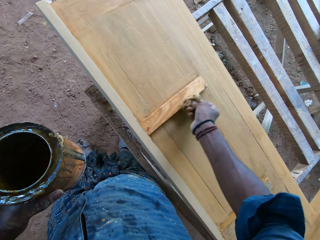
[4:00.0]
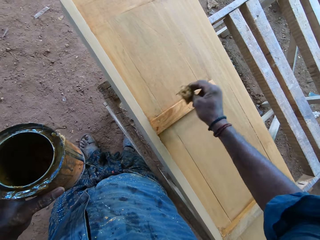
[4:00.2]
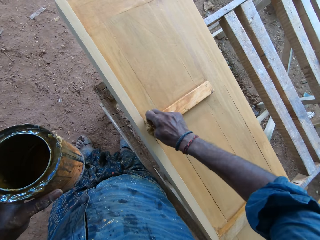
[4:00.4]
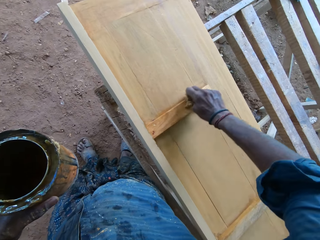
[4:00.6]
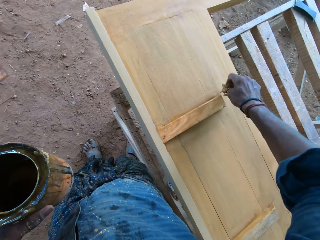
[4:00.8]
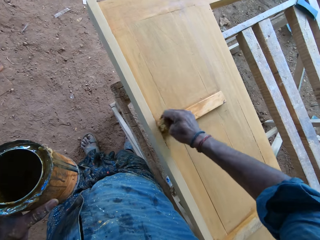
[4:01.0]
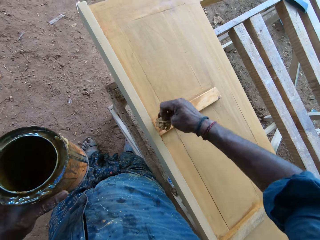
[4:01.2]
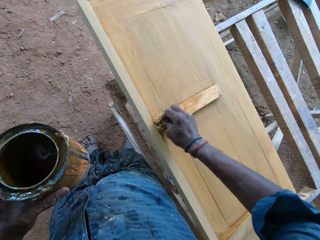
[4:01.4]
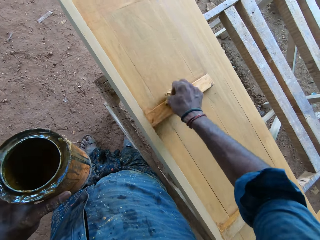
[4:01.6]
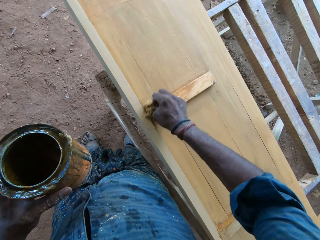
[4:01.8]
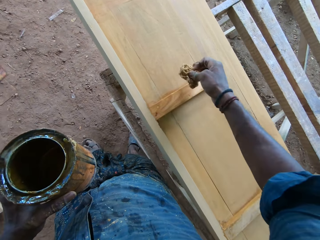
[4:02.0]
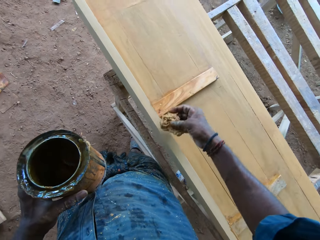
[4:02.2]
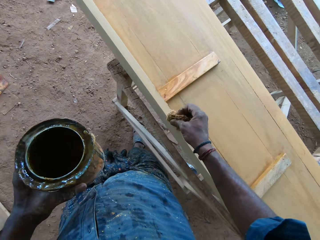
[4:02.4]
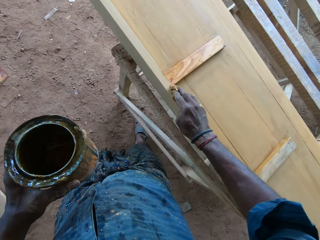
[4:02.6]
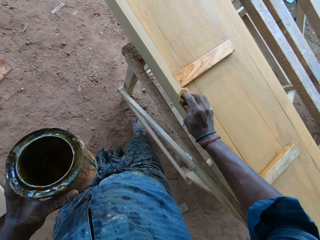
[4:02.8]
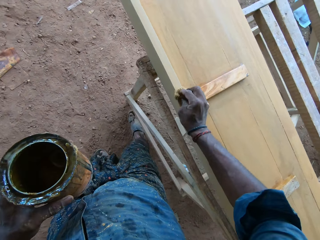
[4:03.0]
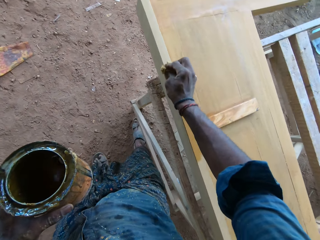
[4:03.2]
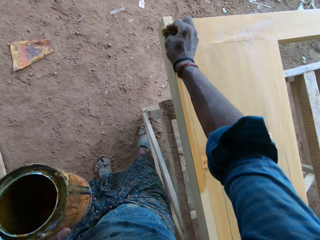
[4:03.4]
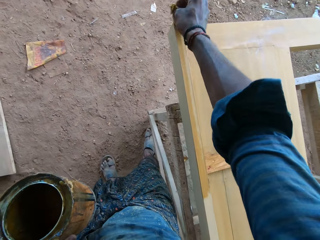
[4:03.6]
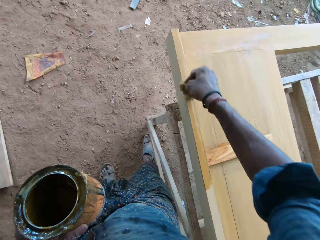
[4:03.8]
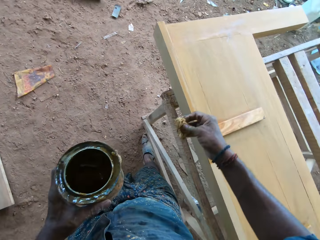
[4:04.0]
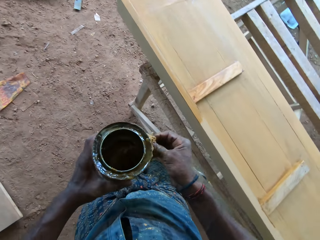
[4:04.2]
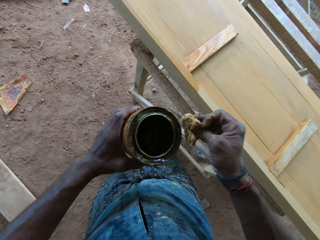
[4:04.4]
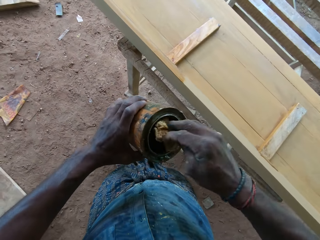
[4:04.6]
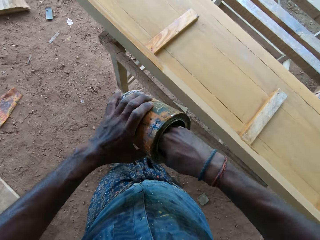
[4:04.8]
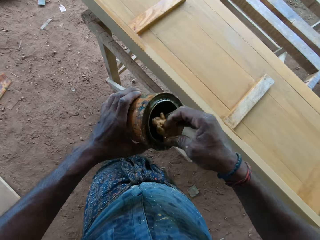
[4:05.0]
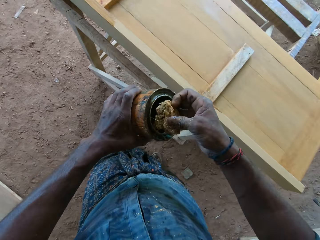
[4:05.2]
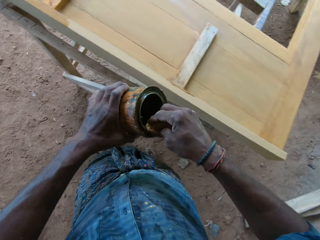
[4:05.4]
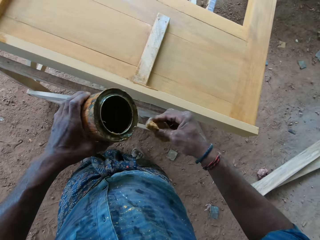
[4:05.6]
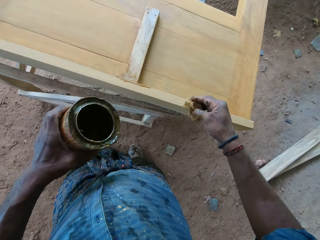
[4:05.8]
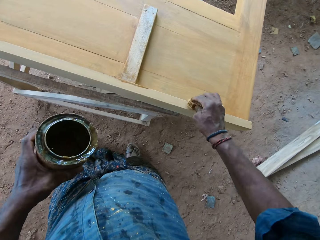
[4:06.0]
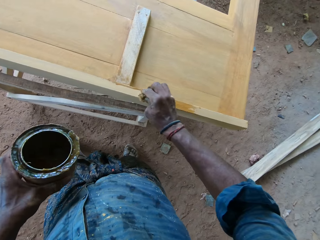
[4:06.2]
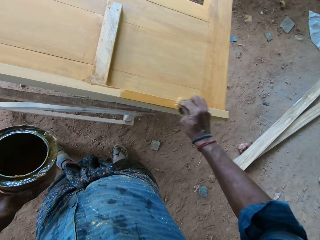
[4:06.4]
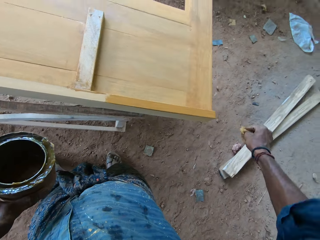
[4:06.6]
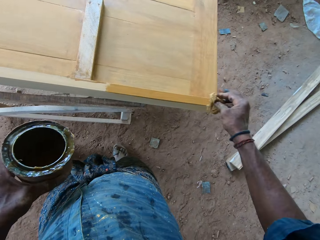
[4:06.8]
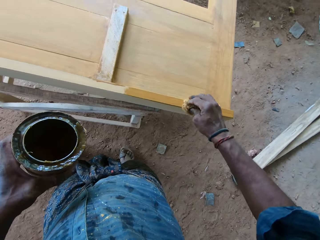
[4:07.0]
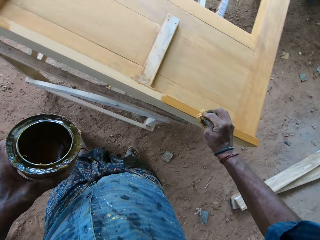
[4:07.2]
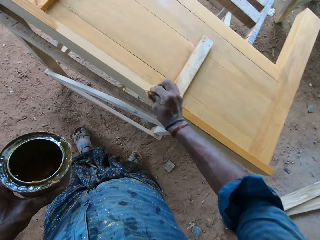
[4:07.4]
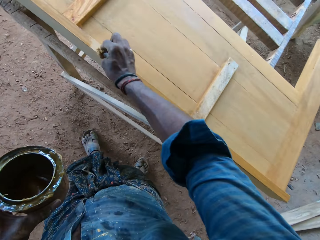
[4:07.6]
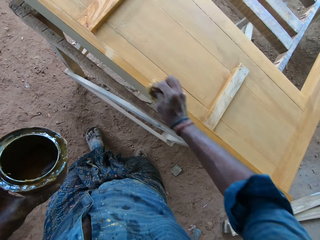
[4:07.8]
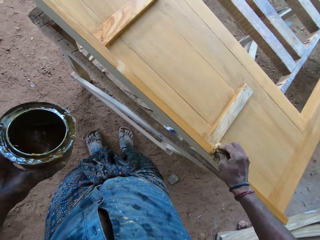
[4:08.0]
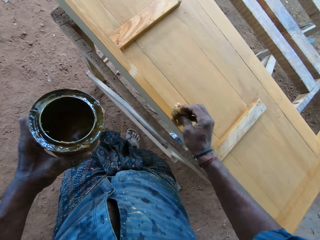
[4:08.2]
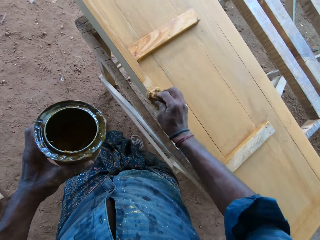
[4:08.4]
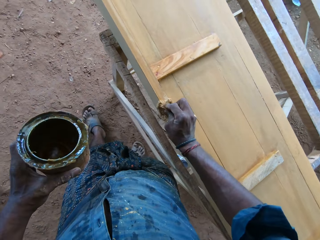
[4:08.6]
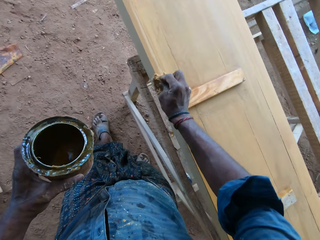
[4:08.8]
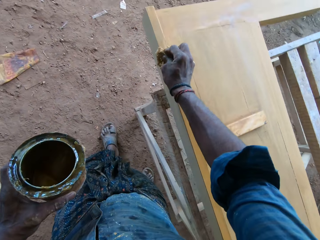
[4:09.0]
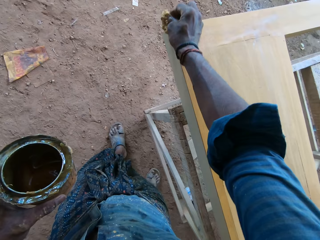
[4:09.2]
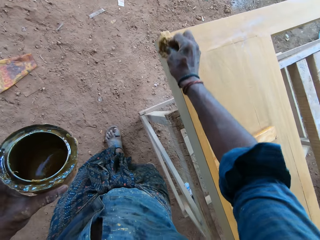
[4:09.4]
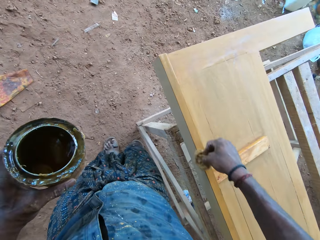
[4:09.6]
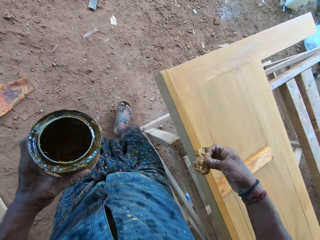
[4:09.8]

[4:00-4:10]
The camera wearer scoops oil with the cotton wool in the paint container. They apply oil on the wood board.

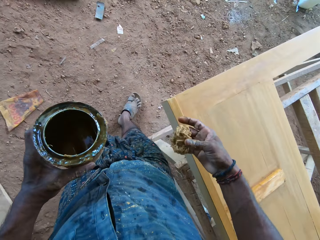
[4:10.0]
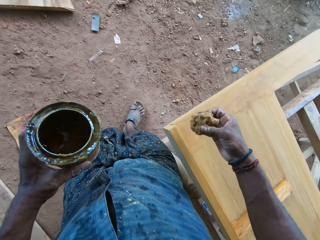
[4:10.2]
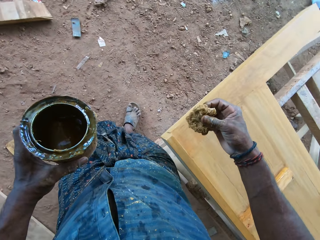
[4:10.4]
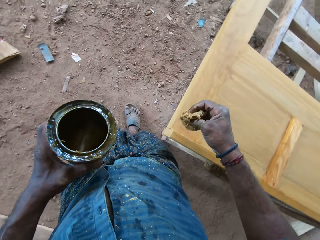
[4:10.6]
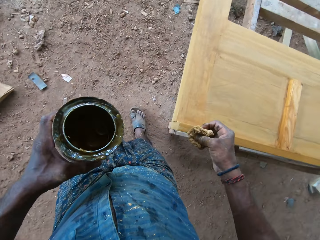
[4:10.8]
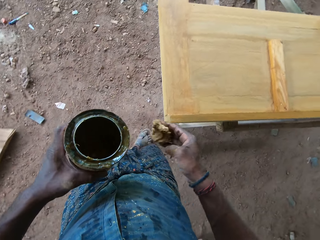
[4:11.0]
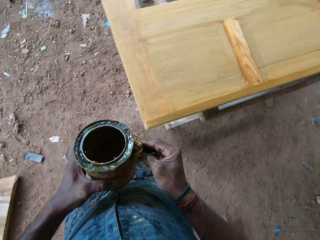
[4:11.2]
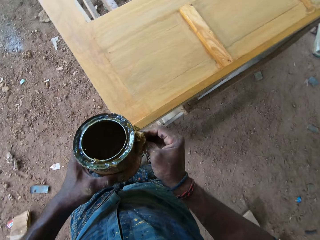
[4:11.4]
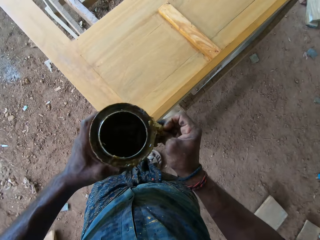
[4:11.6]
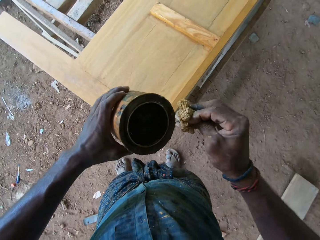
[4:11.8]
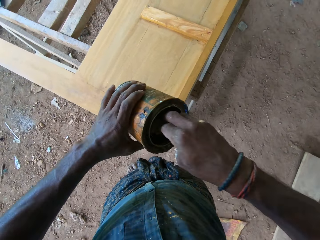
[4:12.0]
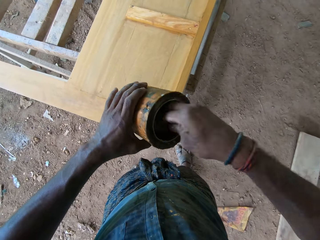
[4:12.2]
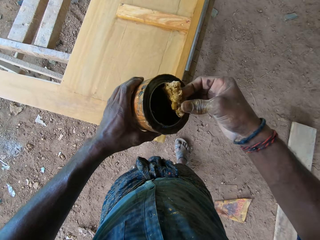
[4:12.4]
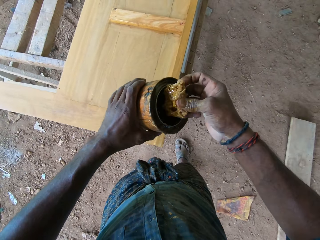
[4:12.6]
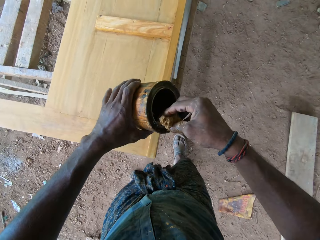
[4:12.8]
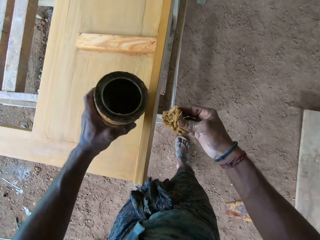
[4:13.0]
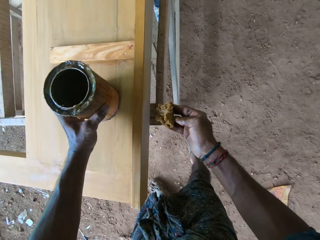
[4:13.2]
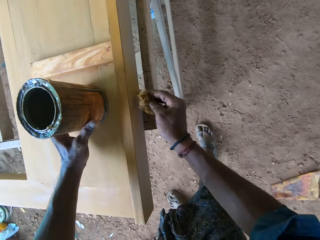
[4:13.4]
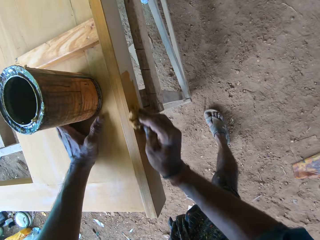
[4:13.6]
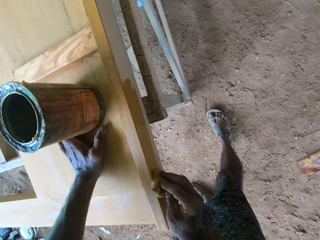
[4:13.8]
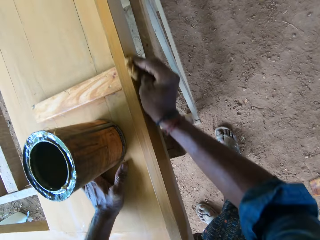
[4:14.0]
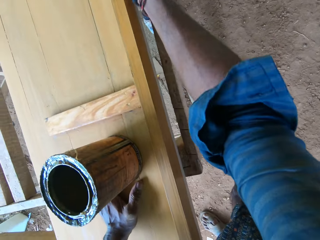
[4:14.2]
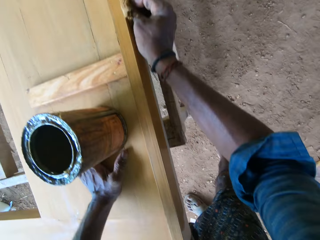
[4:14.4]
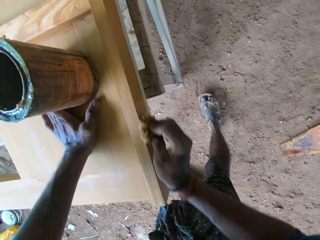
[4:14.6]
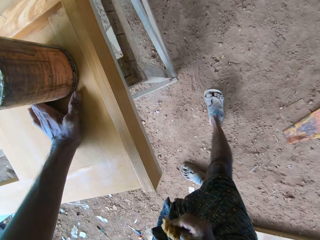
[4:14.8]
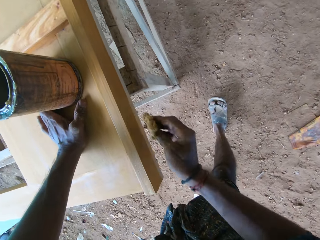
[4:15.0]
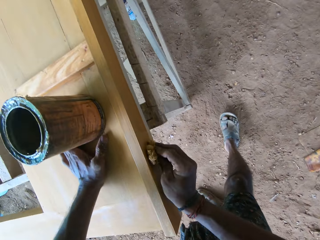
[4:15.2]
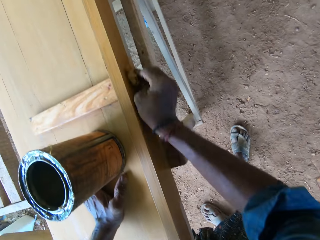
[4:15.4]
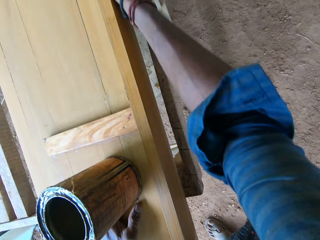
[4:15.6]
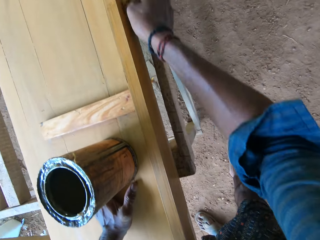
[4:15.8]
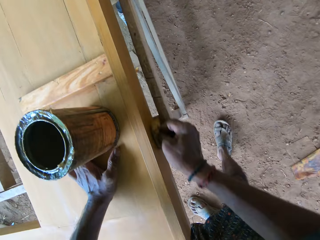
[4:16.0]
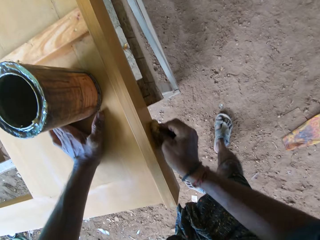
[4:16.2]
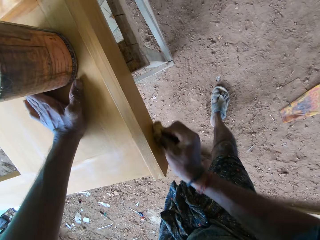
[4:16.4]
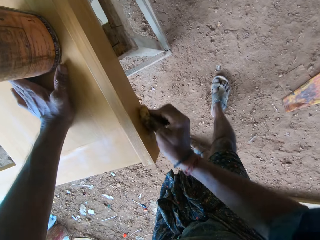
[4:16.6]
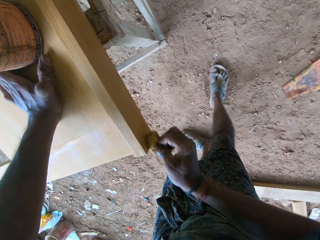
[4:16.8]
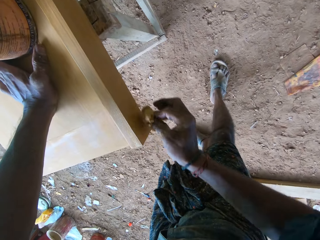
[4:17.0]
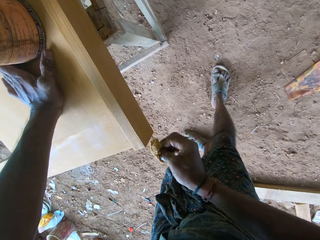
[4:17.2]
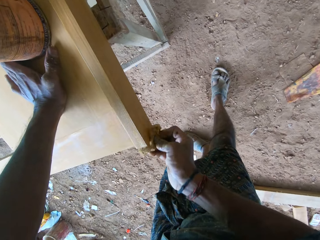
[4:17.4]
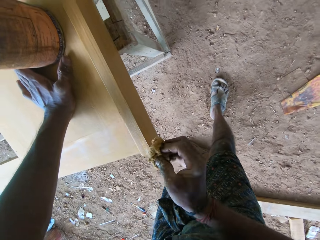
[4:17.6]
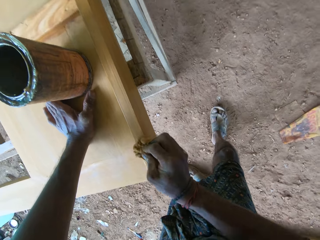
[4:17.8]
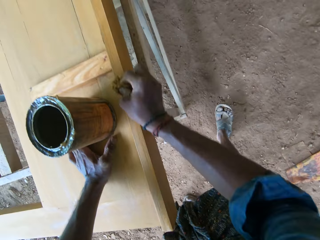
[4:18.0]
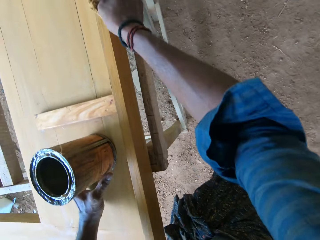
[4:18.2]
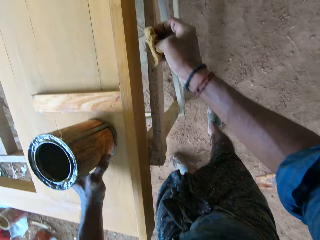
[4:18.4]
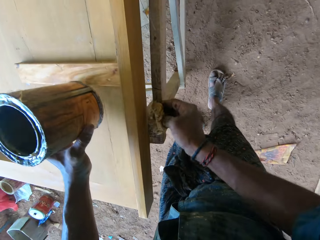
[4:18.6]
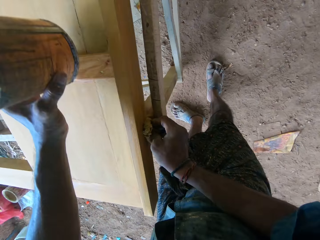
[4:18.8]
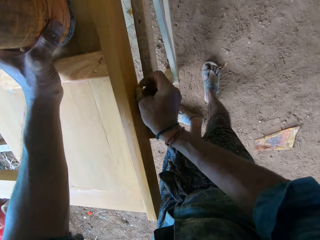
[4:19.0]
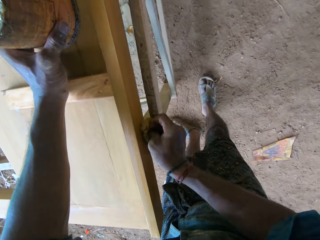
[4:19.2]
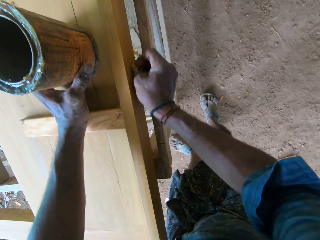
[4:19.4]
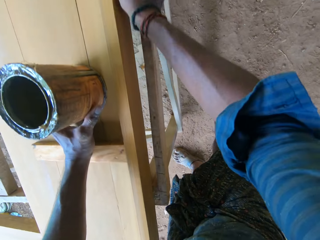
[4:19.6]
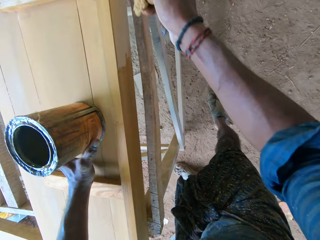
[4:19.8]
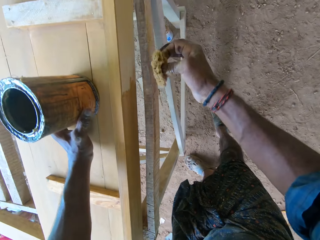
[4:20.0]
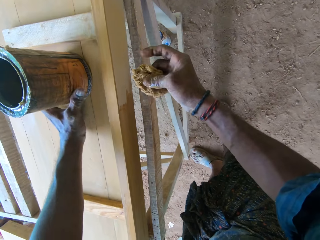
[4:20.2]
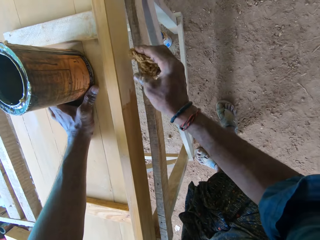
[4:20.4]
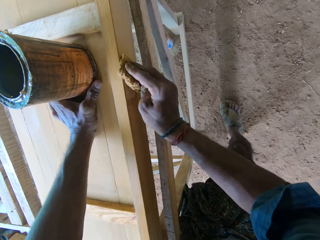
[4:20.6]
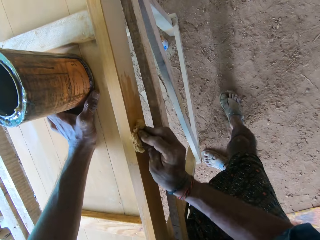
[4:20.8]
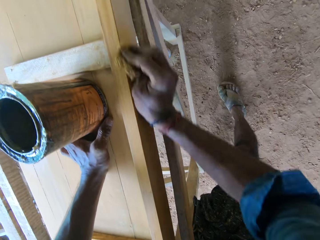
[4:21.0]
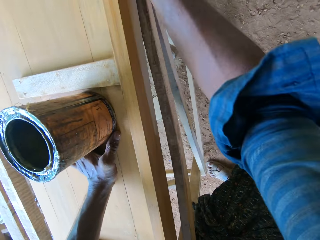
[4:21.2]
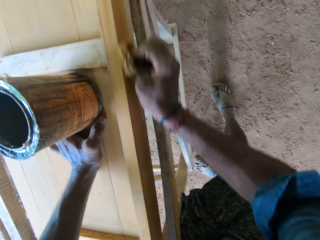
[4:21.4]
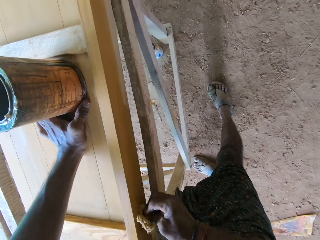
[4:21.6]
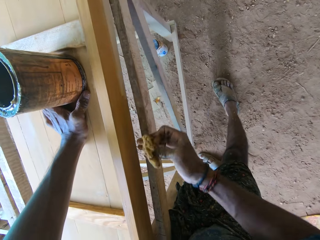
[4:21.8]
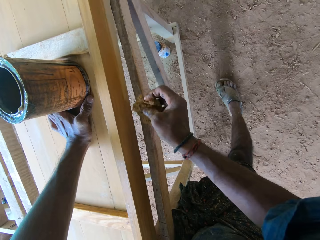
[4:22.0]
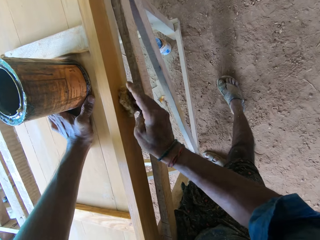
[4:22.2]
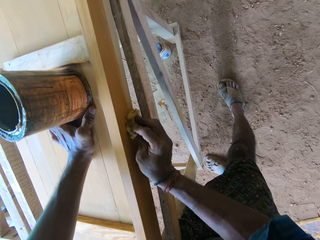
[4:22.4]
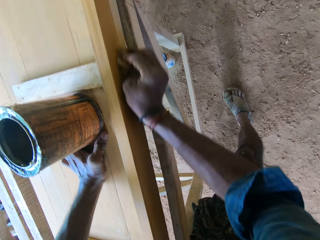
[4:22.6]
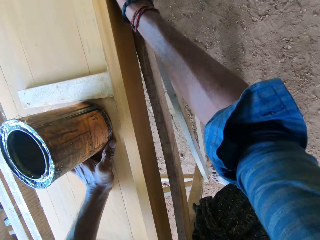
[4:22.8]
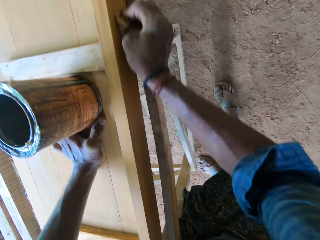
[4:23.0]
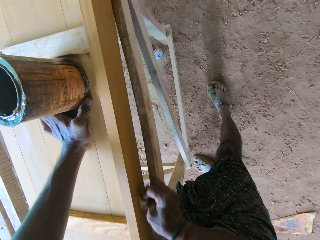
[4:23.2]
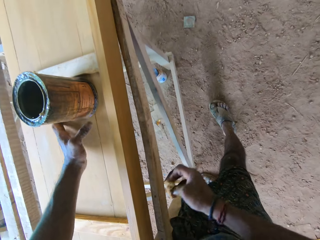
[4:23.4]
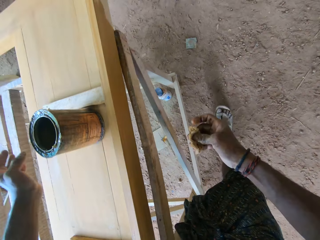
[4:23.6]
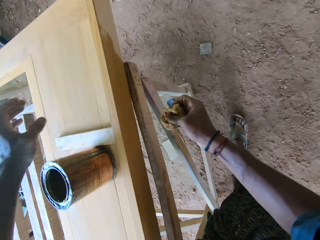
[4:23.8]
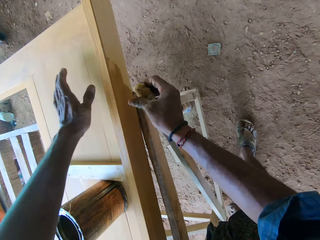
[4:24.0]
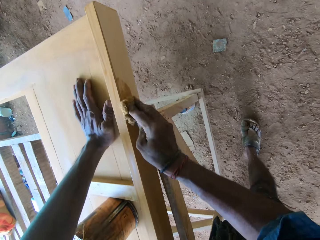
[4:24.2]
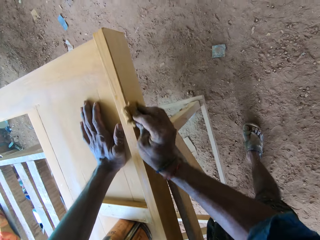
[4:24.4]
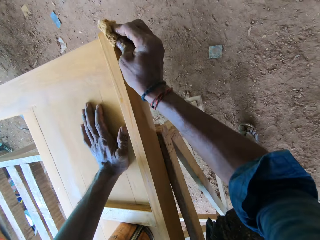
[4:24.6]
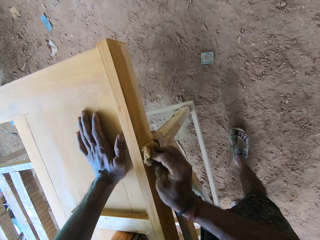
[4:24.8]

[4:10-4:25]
The camera wearer scoops oil with the cotton wool in the paint container. They put down the tin and apply oil on the wood board. They move the tin.
